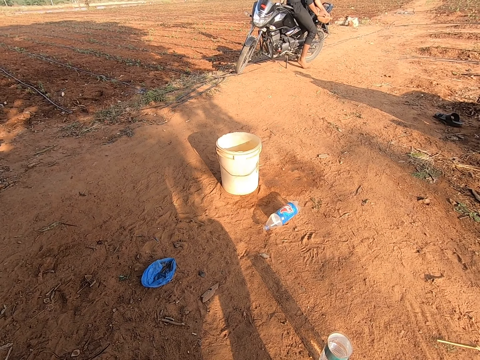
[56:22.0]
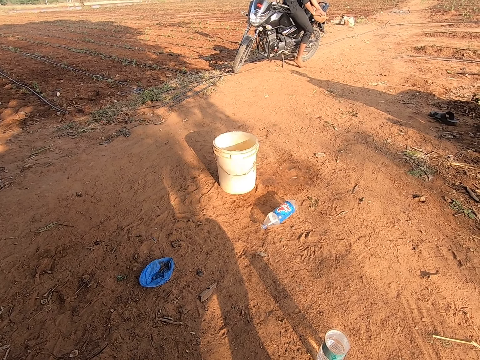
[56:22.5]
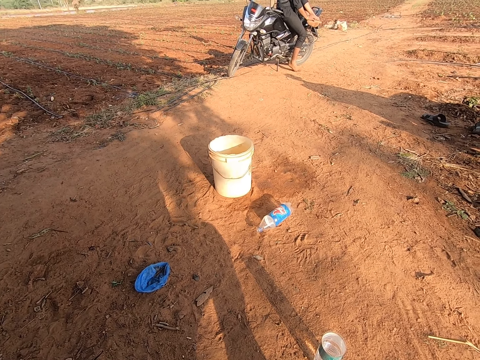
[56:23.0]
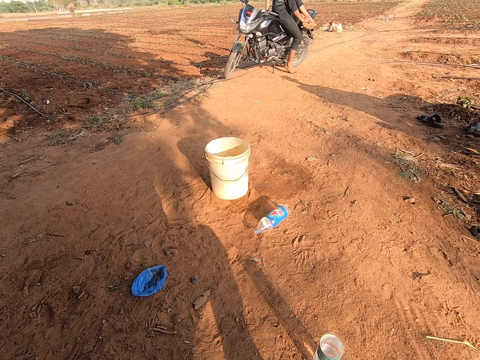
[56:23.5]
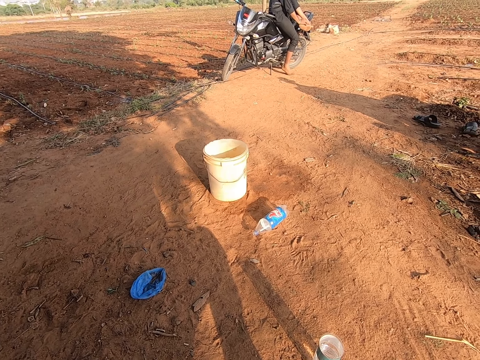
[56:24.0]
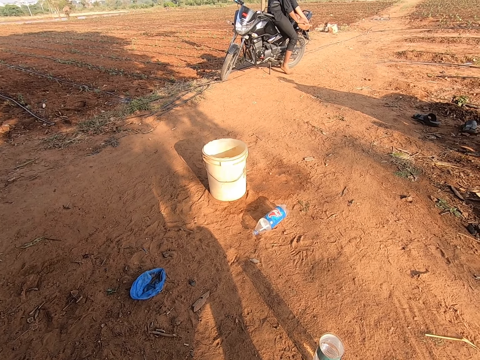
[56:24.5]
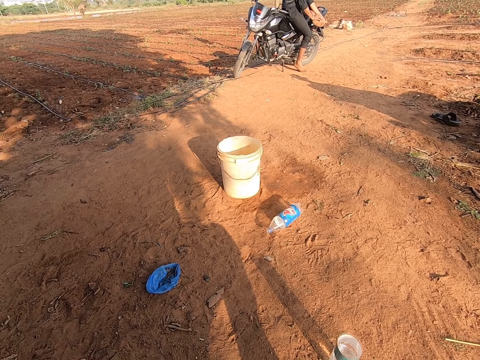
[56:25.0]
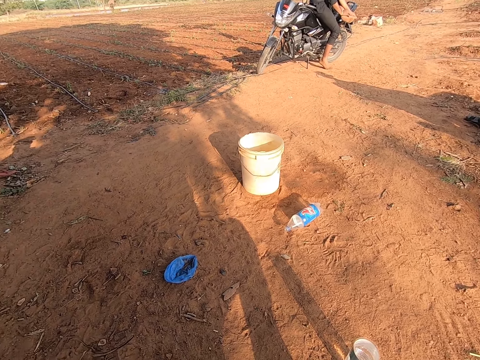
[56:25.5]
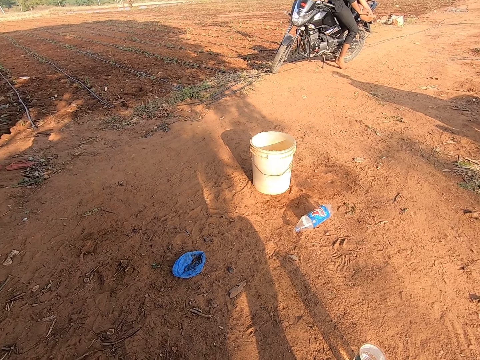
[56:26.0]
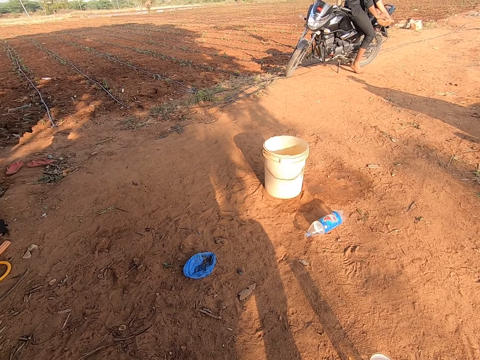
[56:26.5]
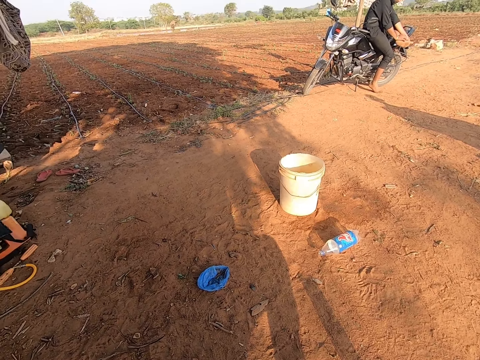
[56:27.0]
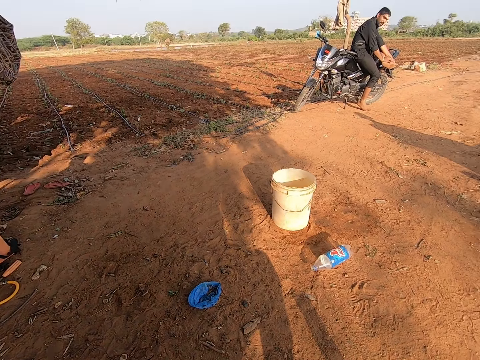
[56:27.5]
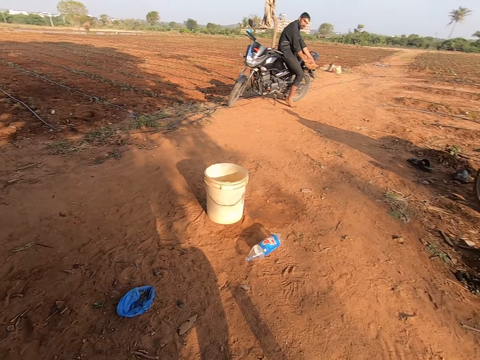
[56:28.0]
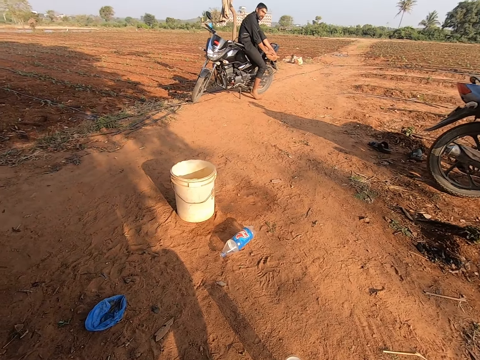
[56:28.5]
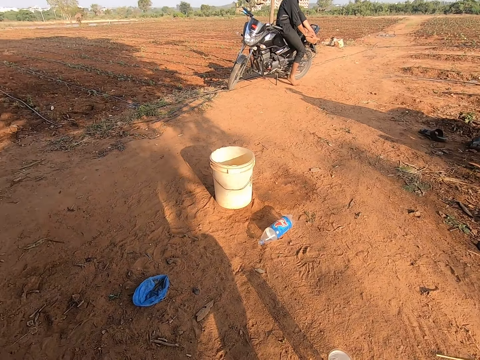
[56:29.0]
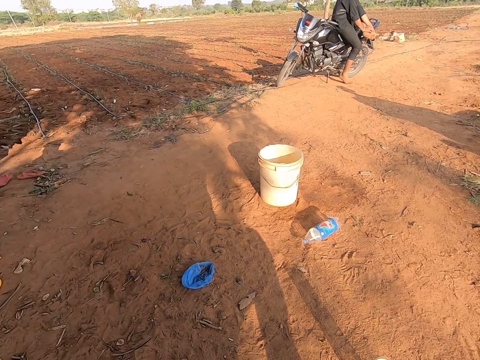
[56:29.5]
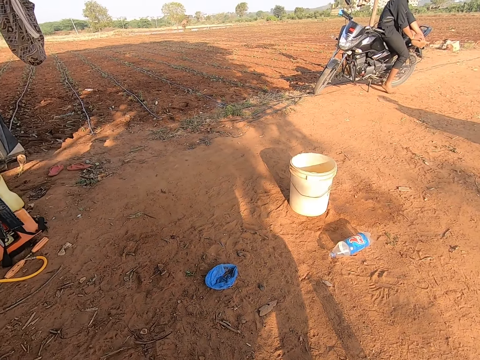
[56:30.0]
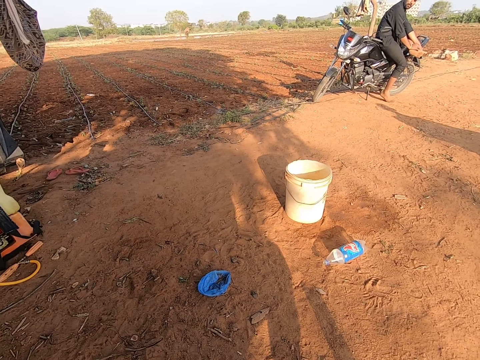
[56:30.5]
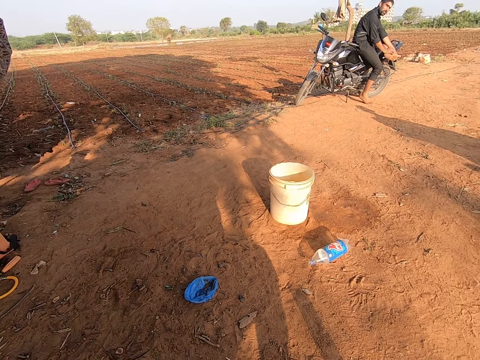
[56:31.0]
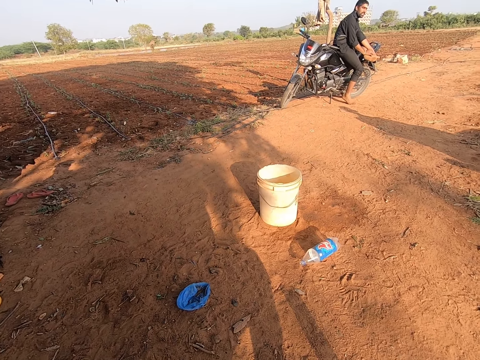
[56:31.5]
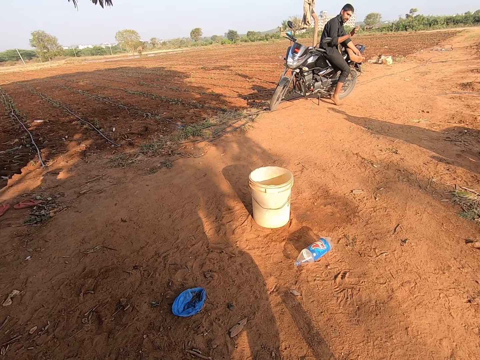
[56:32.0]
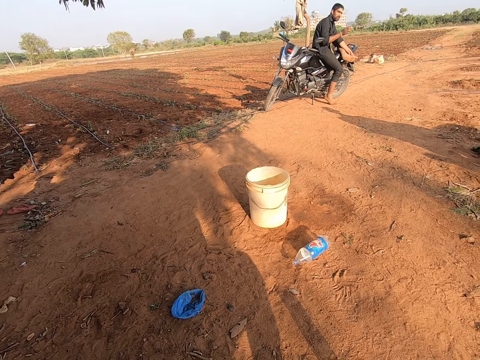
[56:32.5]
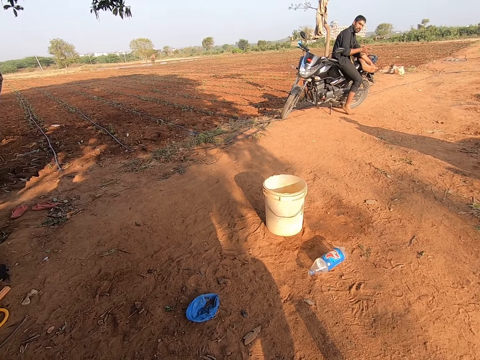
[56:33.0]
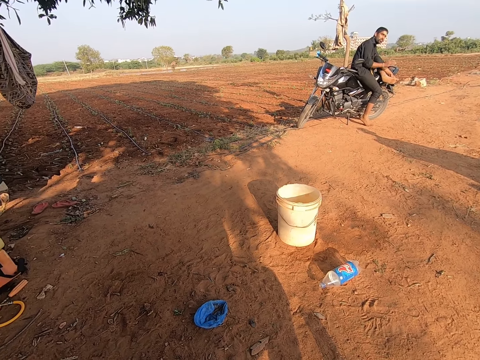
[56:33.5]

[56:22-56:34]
A child talks to a man. The camera wearer looks around. The man talks to the child. The camera wearer looks around.

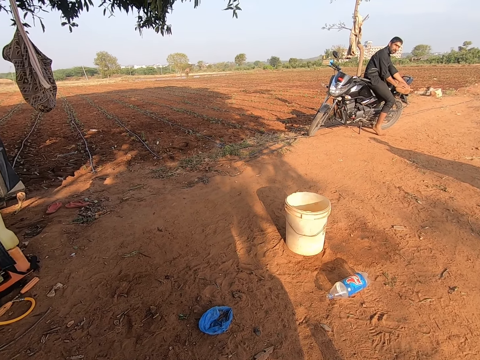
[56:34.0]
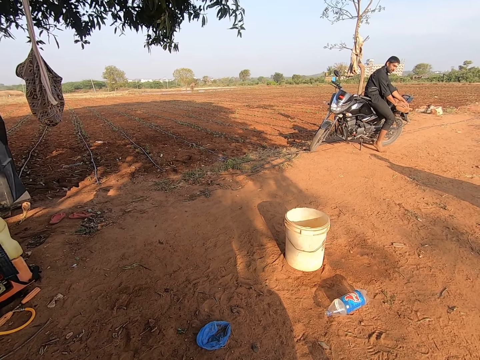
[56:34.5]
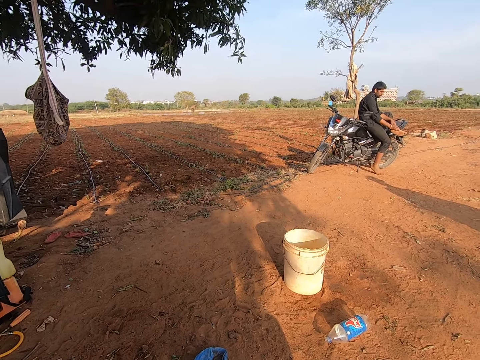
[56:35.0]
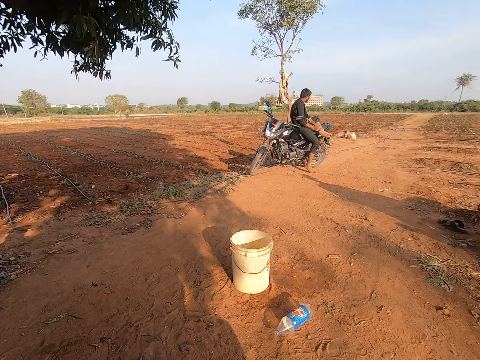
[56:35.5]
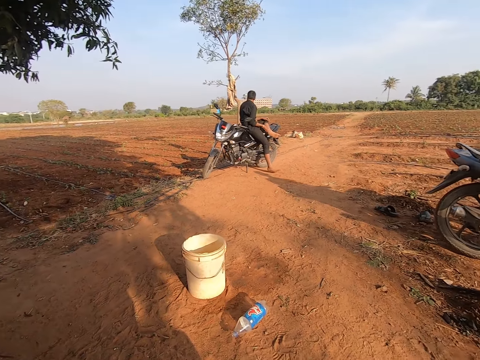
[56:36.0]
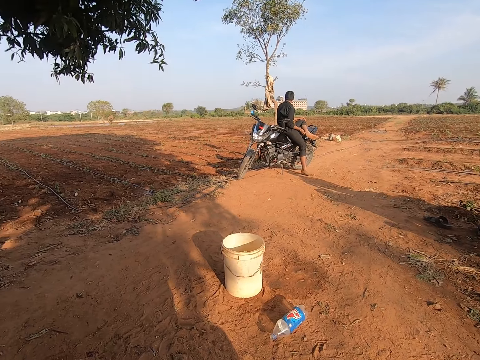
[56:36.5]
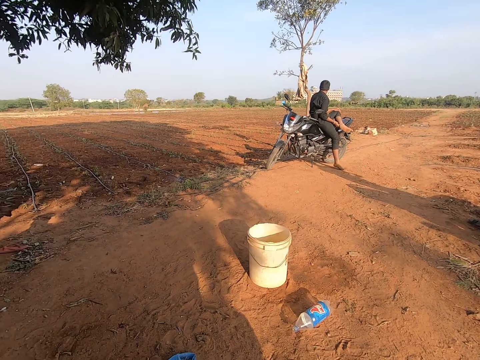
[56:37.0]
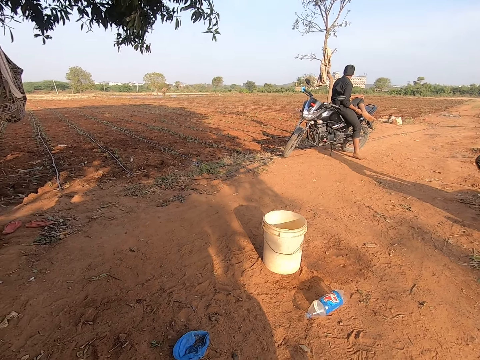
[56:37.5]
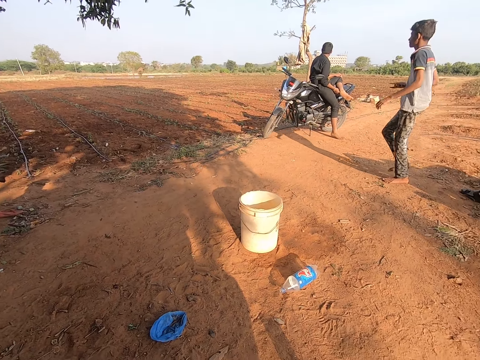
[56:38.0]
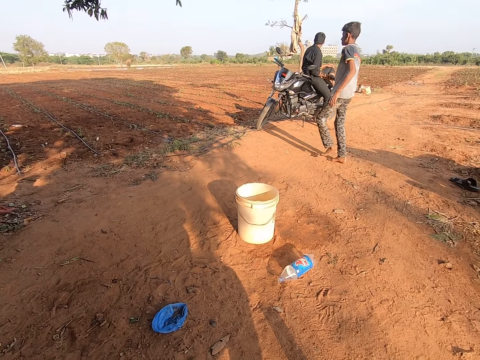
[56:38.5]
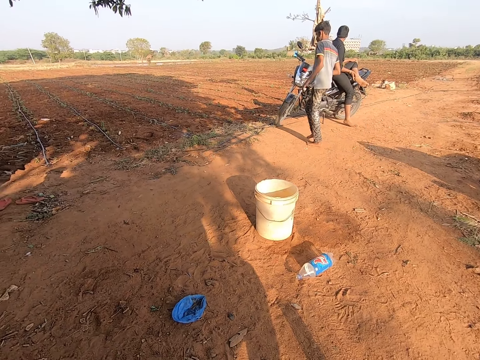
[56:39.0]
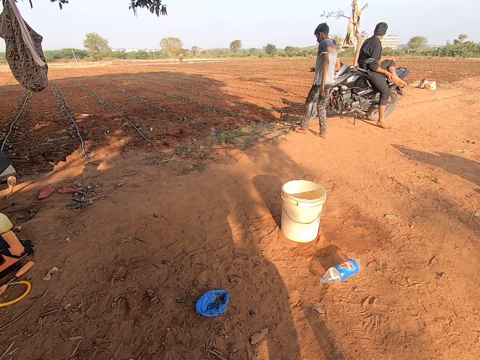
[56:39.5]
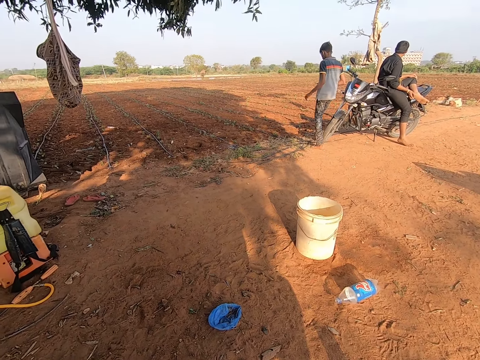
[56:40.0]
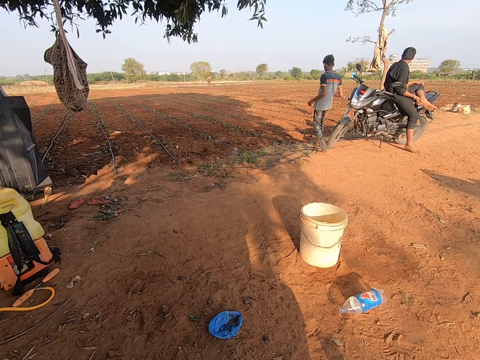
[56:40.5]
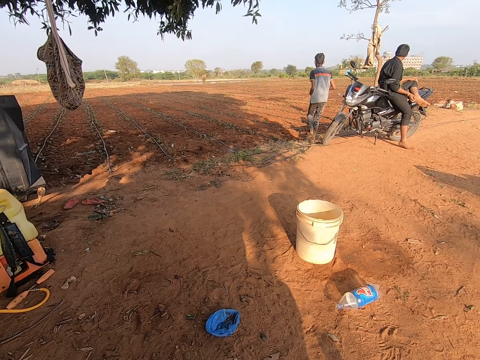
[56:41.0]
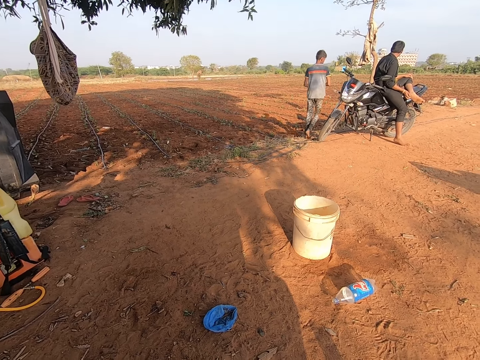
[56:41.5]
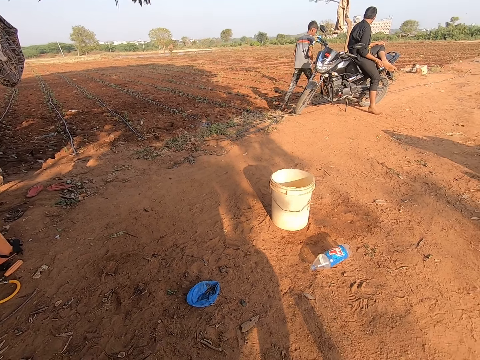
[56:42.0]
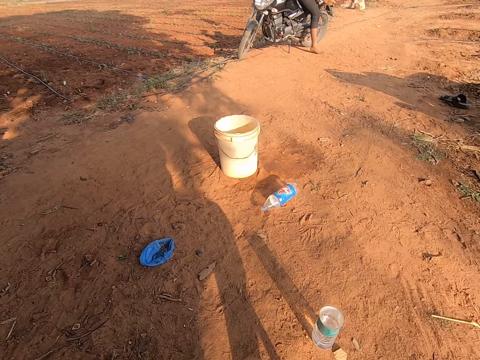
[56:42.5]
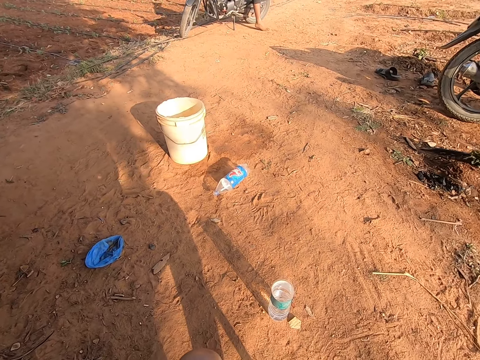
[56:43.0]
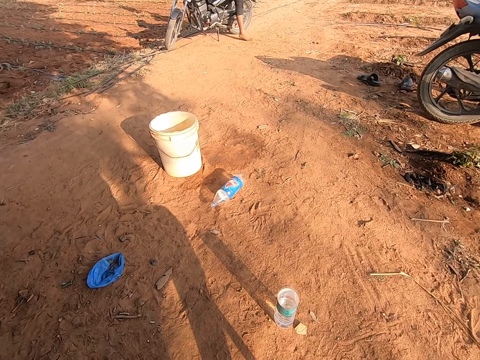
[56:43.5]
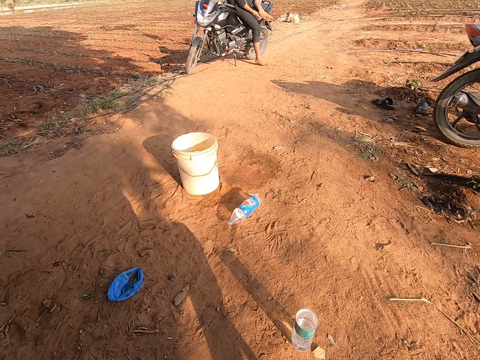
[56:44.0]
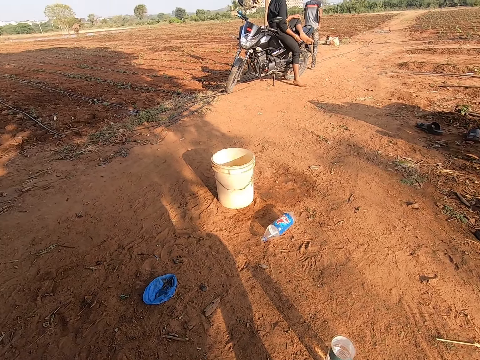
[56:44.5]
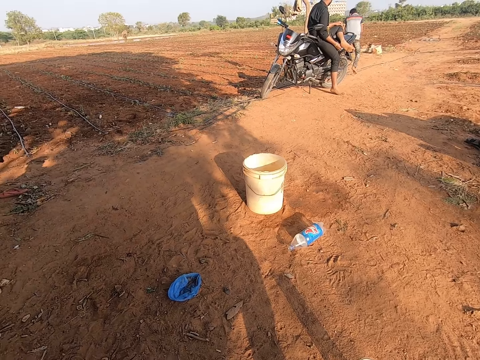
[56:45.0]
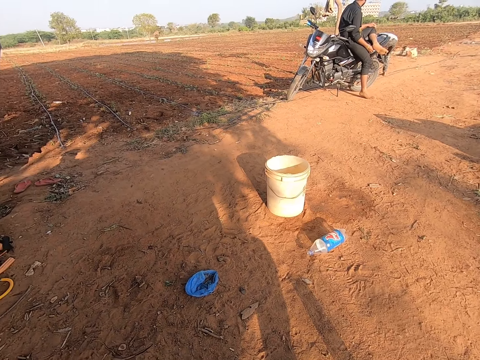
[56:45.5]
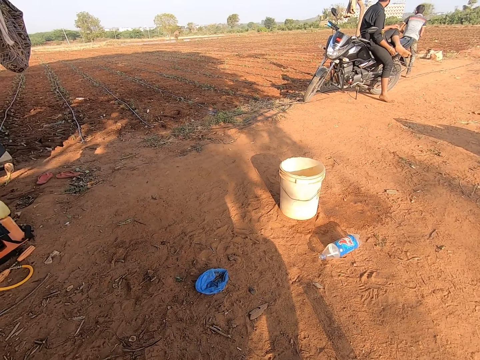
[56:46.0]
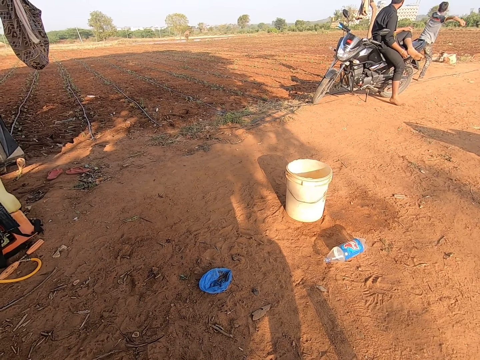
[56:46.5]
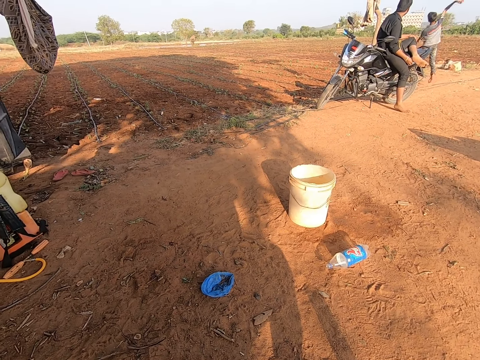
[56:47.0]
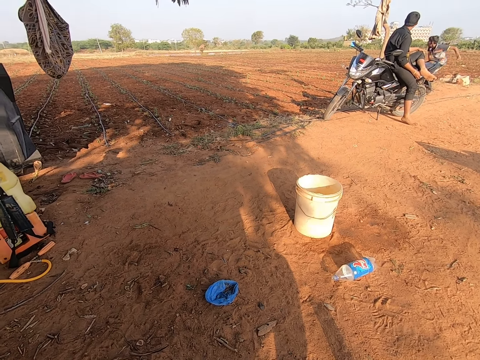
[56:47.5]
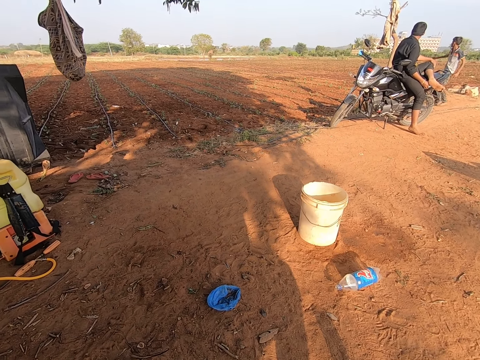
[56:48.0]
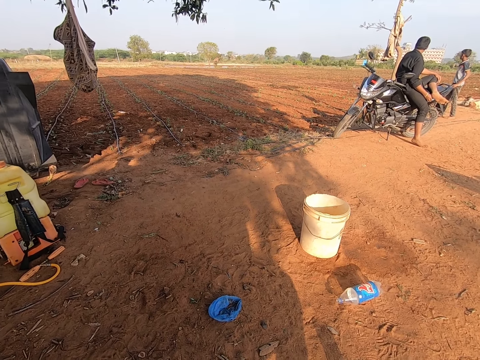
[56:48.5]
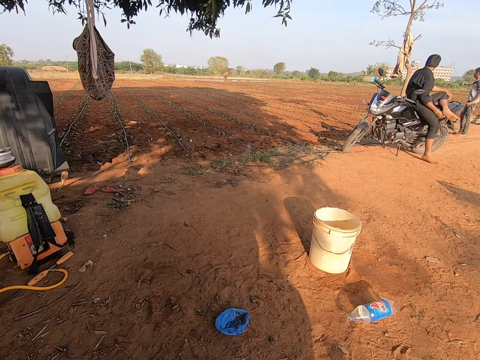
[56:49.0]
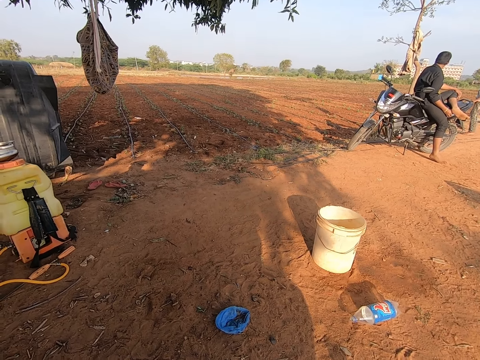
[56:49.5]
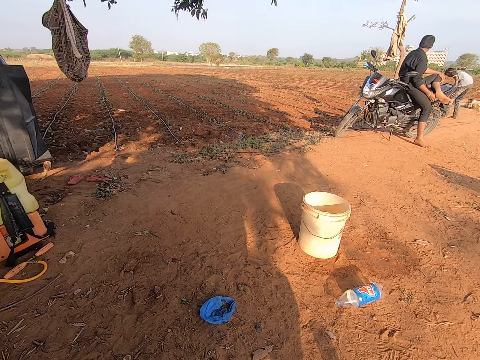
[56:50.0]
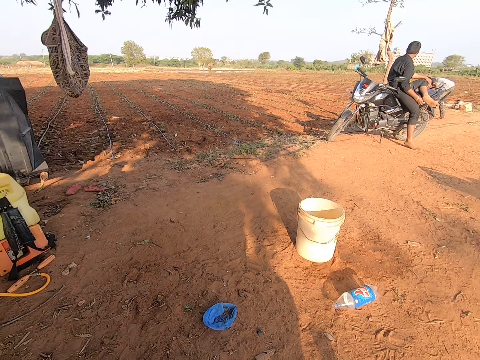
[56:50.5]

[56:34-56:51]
The camera wearer talks to a child. They talk to the child again. They look around. The child walks to a field. The camera wearer looks around. The child walks. The camera wearer talks to the child. They look around. A man talks to the child. The child picks up a stone on the ground with his right hand. The man talks to the child again. The man talks to the child. The child throws the stone with his right hand on the field. The child talks. The camera wearer talks and looks around.
